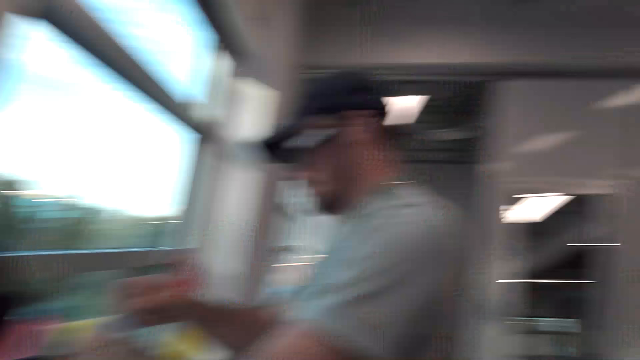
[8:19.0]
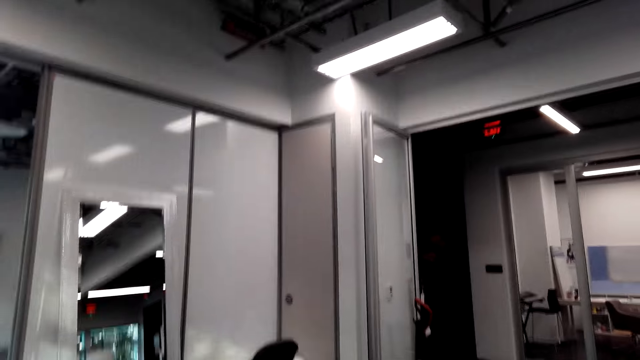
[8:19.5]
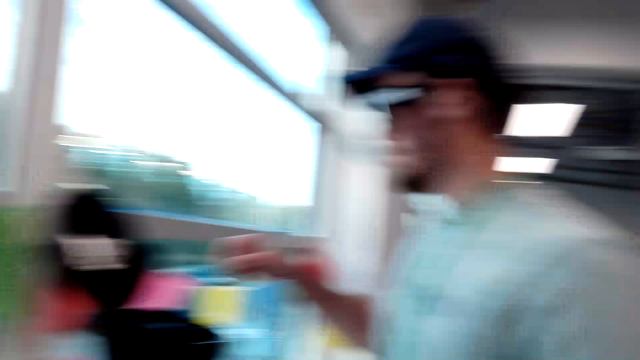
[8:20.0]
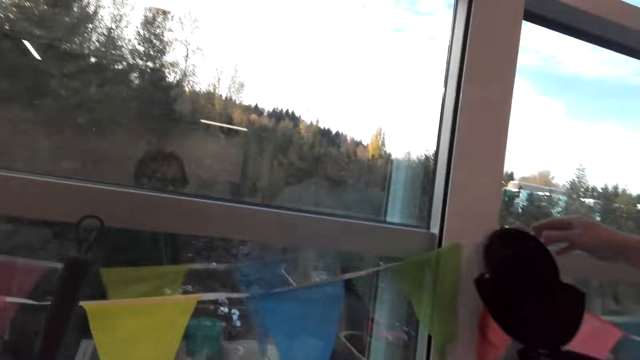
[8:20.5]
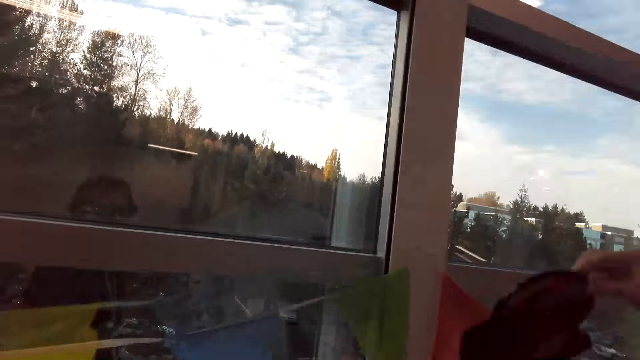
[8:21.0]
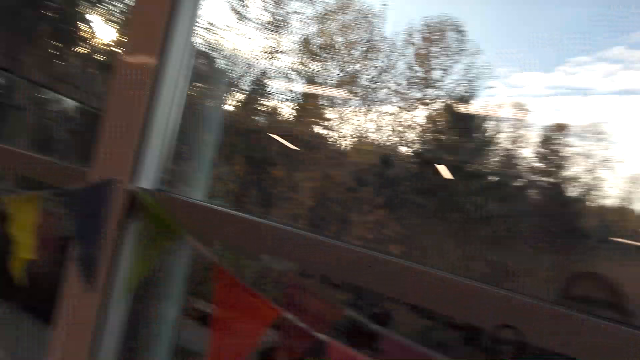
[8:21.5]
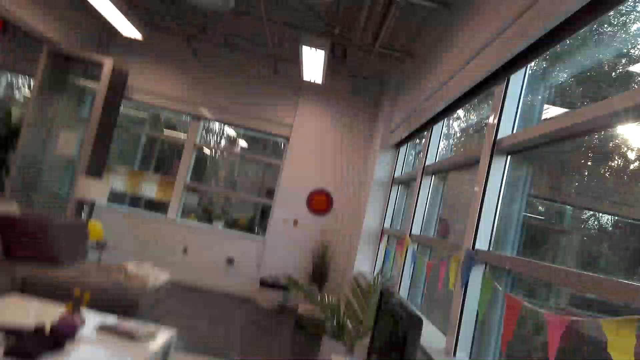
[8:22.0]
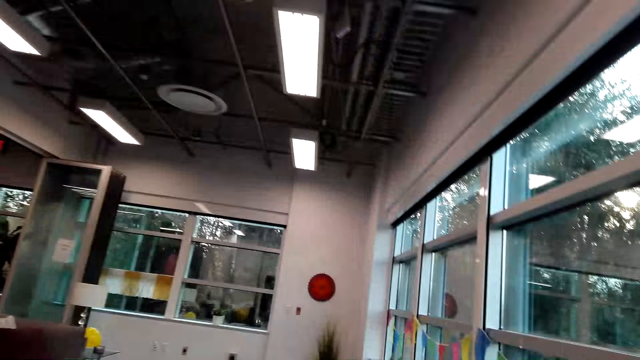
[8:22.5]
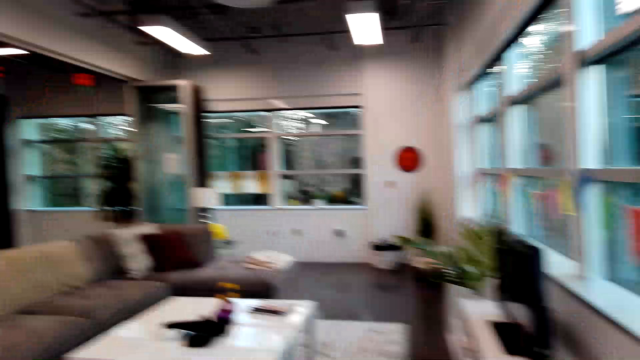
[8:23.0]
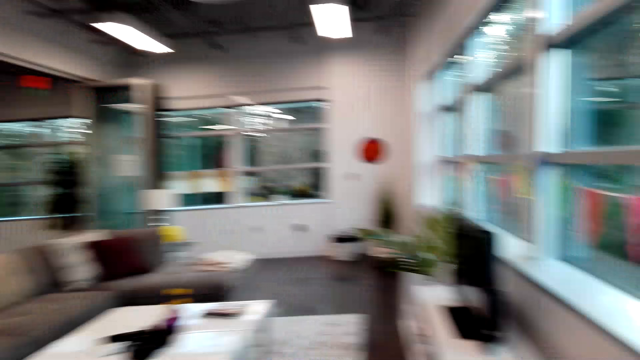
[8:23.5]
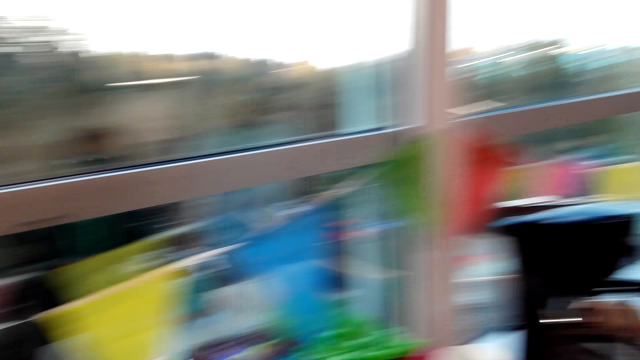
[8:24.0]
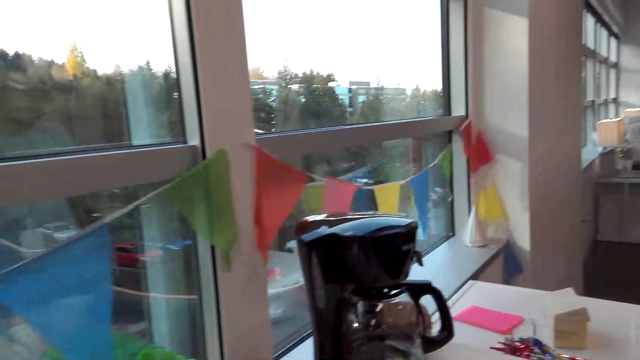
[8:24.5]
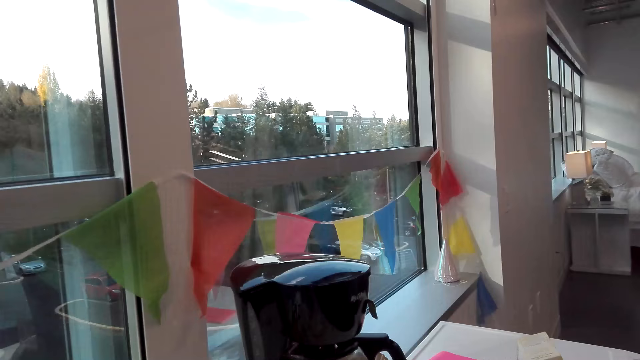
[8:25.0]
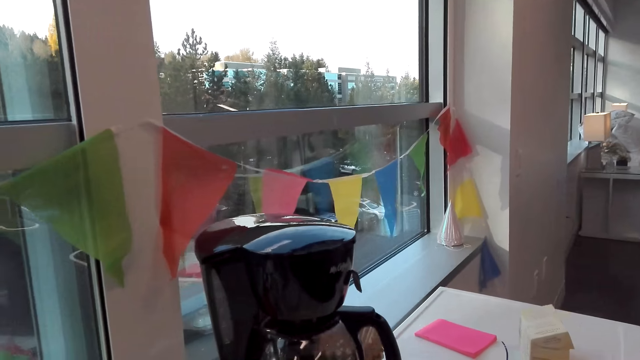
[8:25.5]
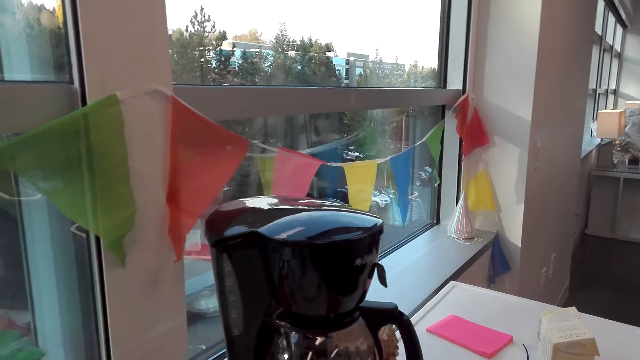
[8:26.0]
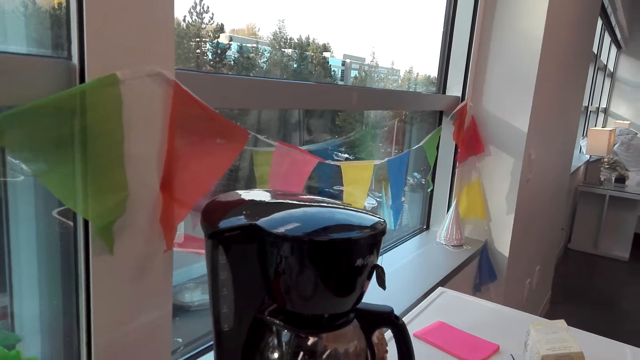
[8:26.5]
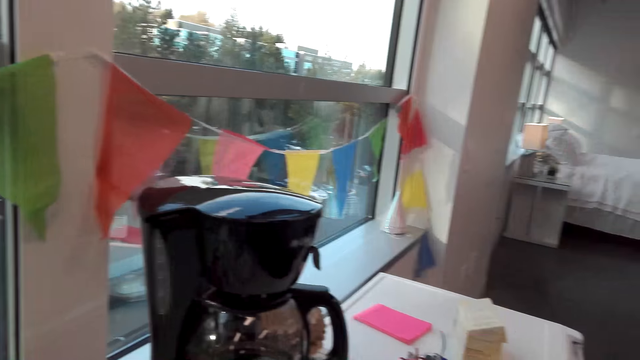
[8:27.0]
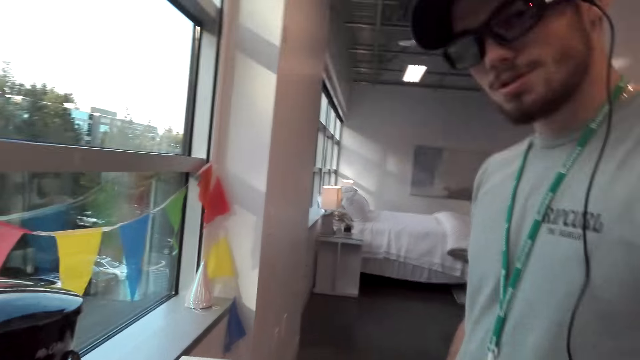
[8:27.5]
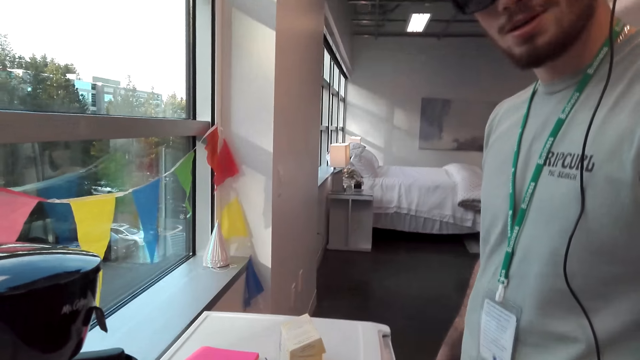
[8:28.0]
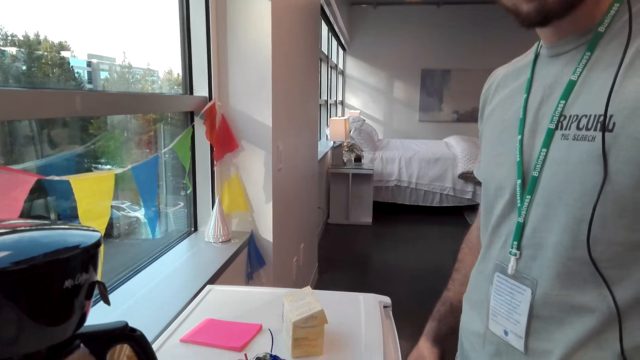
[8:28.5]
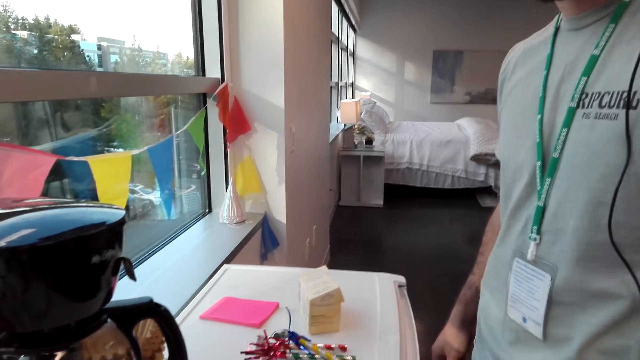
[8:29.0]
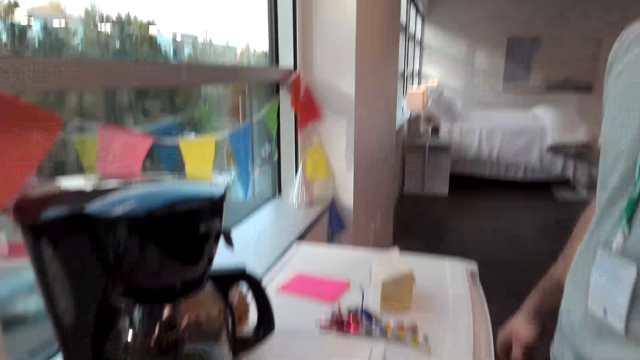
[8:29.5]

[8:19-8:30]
A man closes the coffee maker lid. The camera wearer talks with the man.

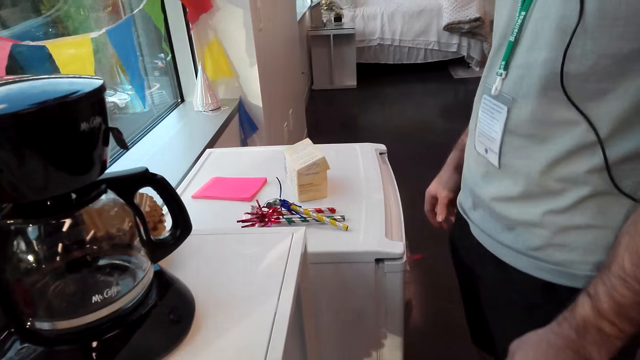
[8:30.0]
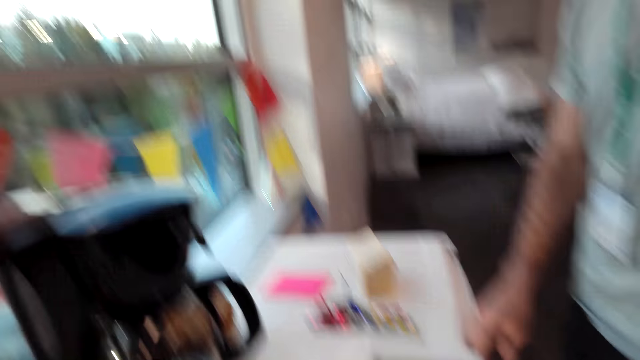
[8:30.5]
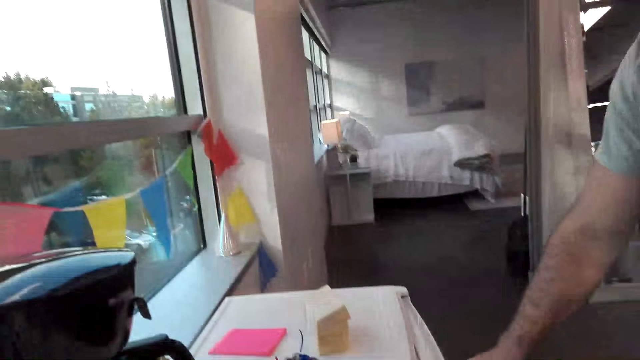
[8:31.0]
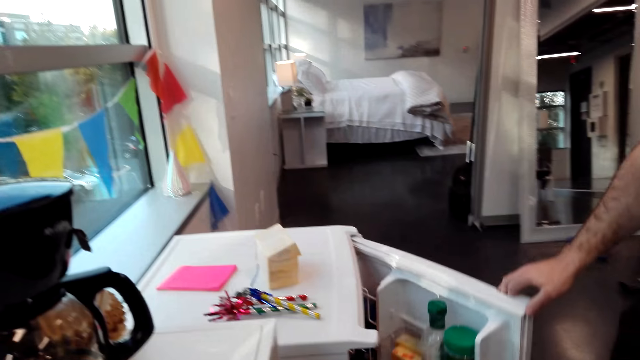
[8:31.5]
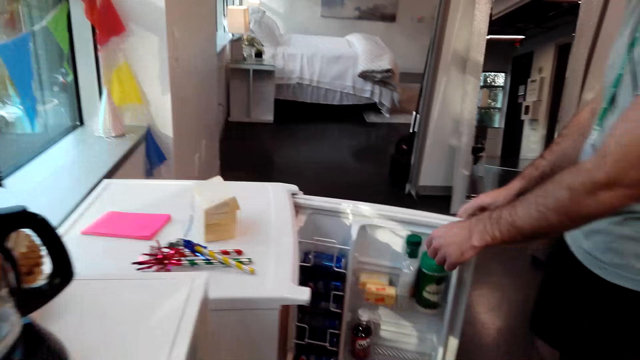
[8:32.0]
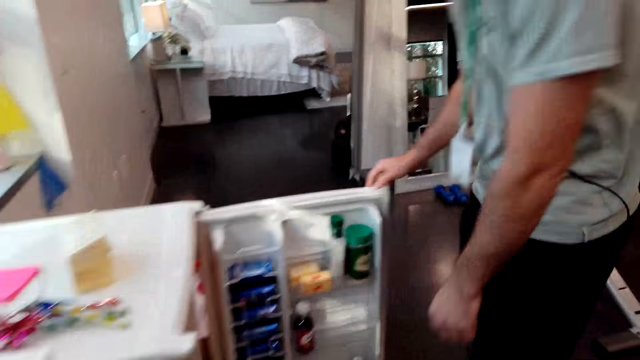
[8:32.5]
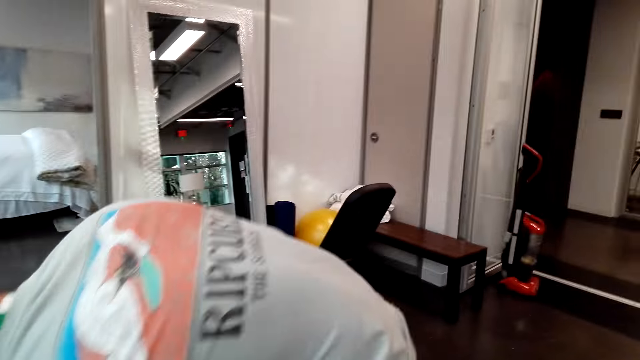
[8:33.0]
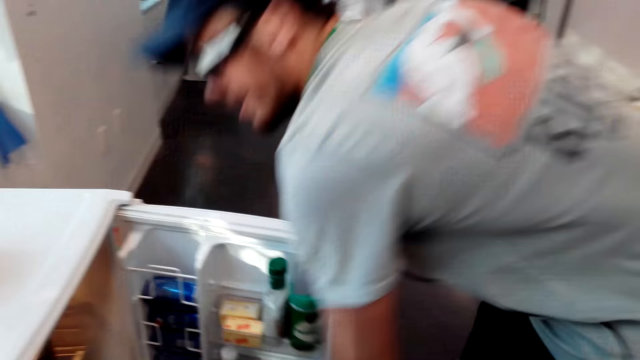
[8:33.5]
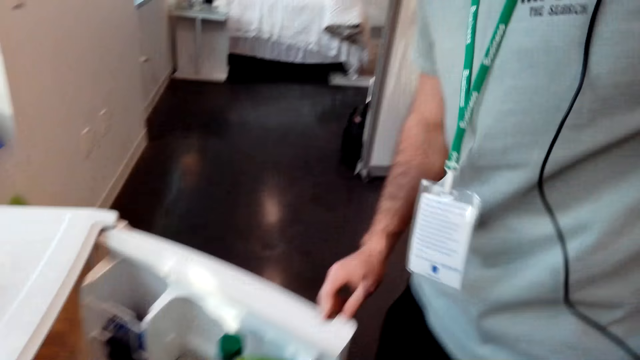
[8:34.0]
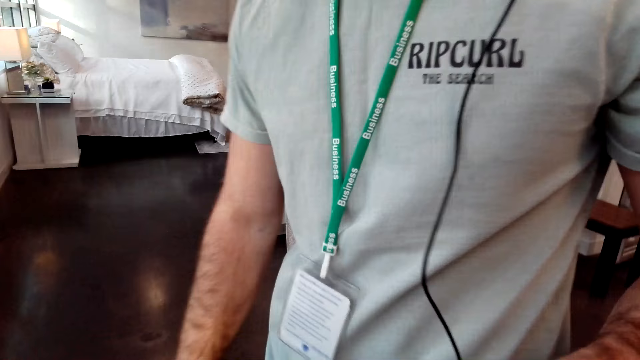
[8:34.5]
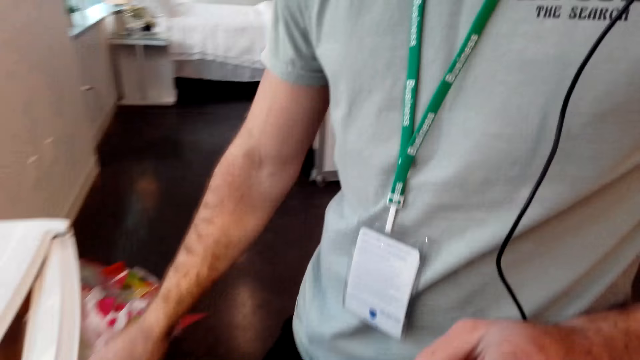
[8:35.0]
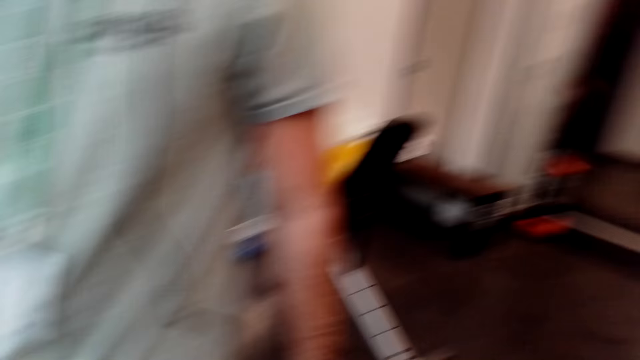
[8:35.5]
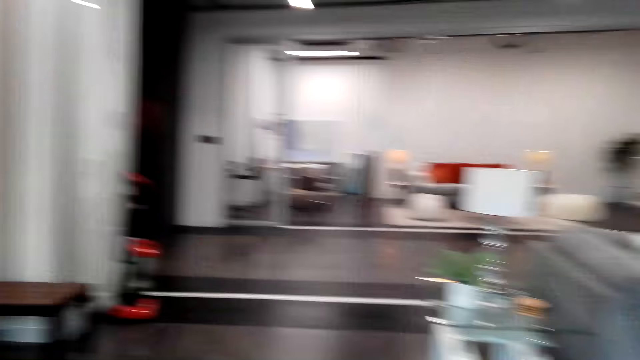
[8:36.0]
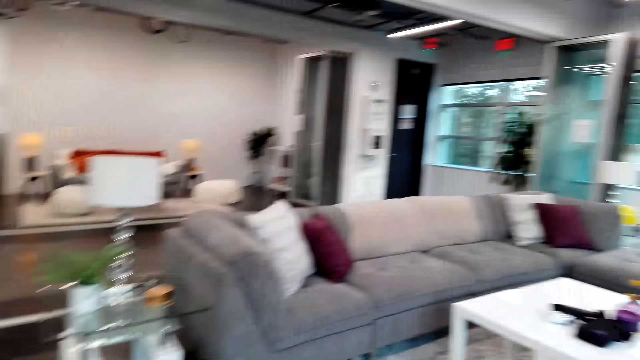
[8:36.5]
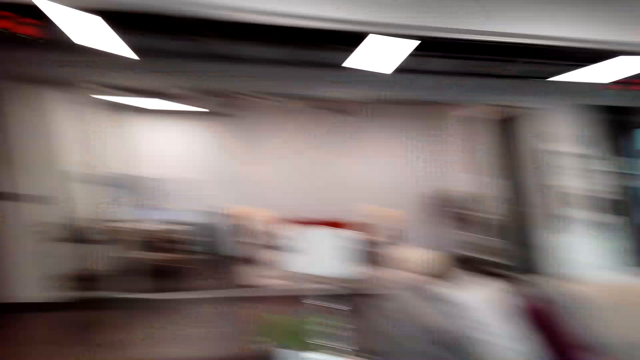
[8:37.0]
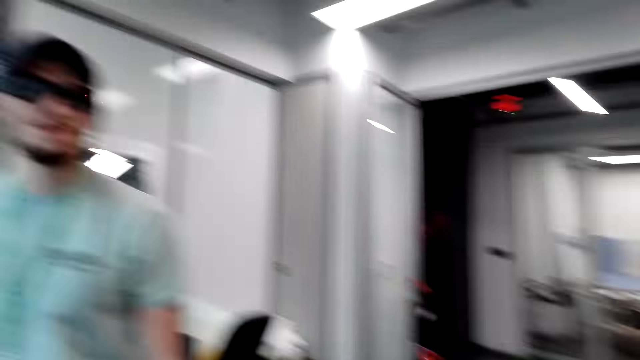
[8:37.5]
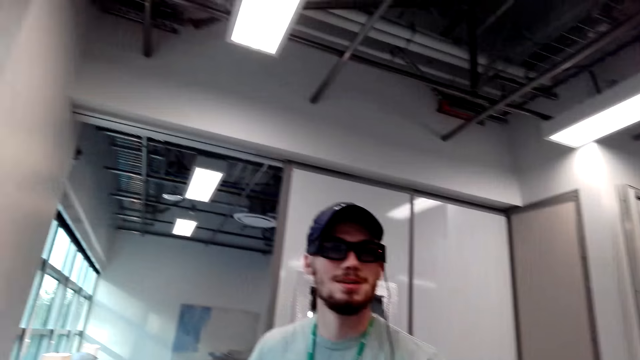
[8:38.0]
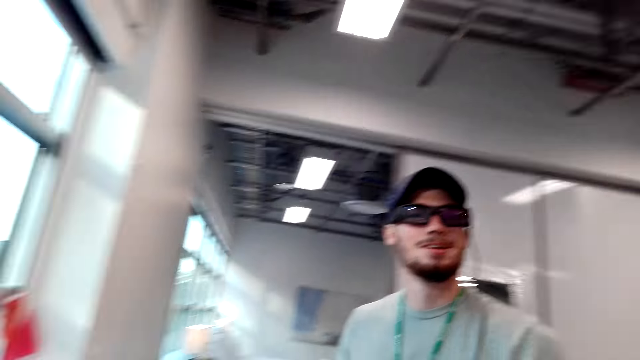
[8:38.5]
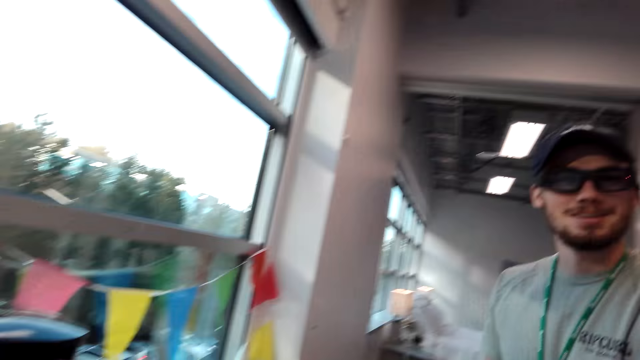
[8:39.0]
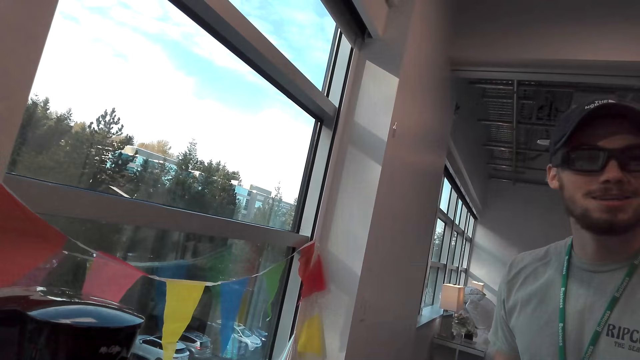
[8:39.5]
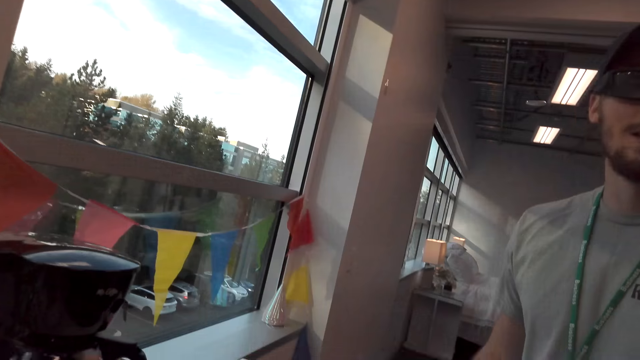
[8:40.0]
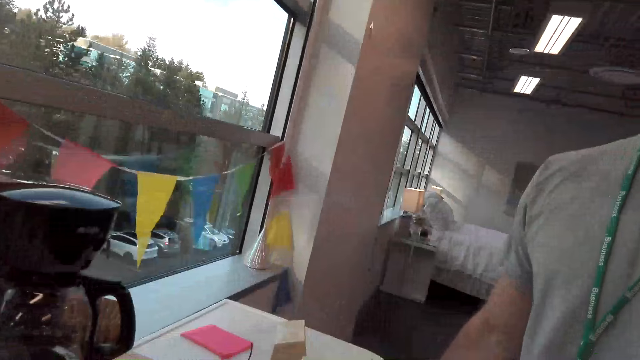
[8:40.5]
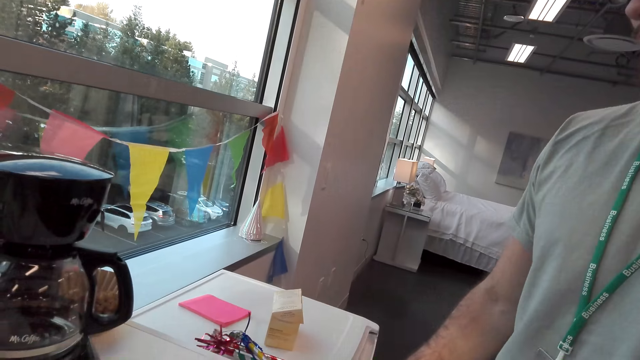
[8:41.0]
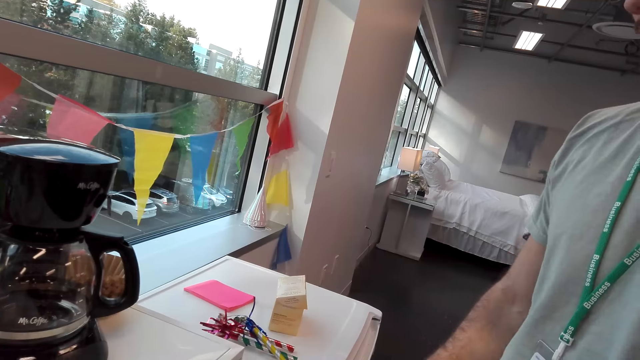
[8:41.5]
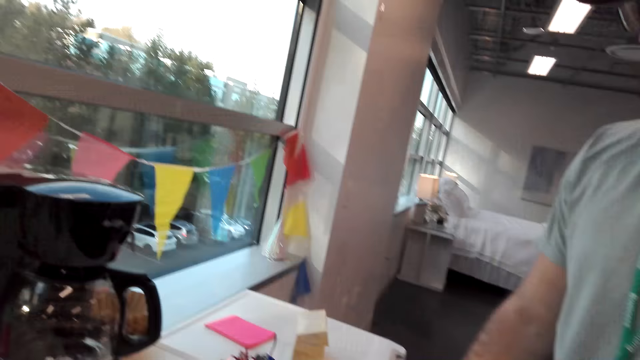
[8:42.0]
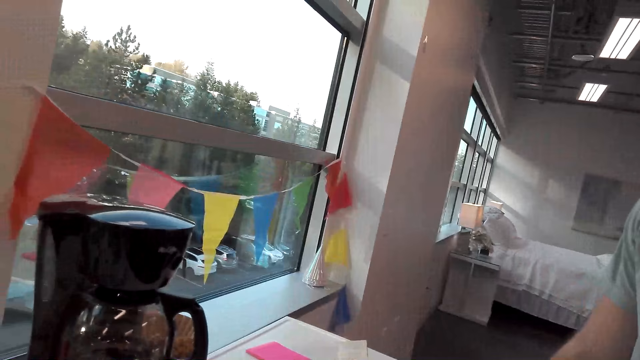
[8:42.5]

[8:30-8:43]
The camera wearer turns around the room. A man opens the fridge. The man picks up something and closes the fridge. The camera wearer turns around the room.
